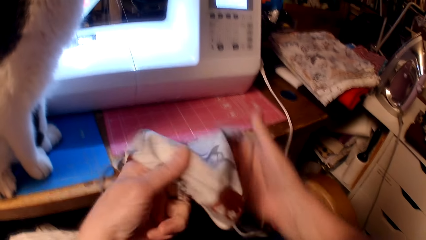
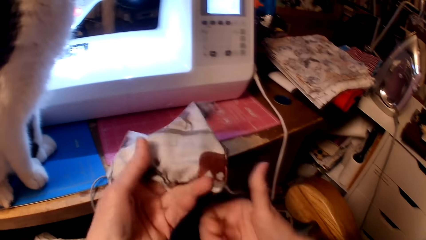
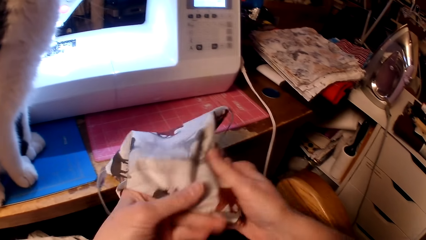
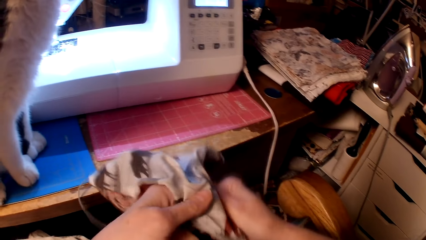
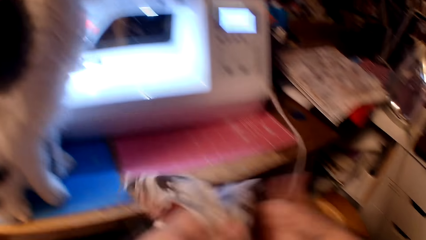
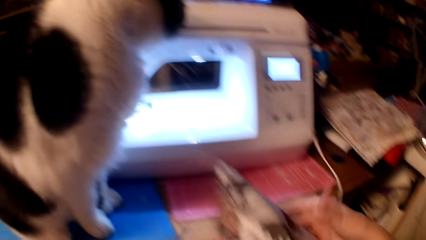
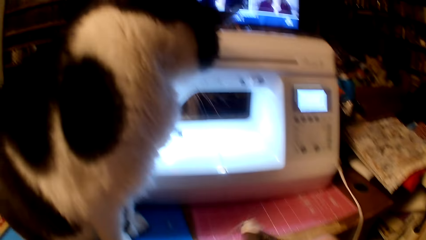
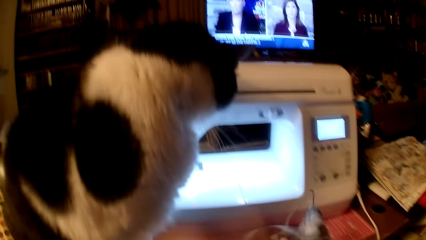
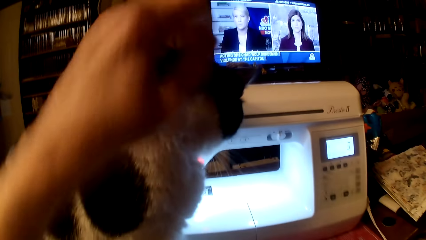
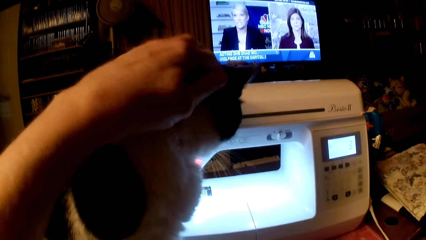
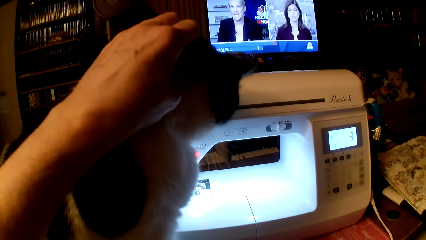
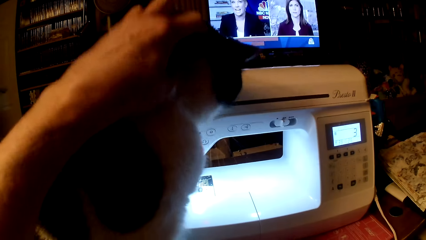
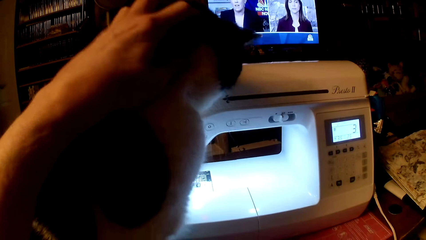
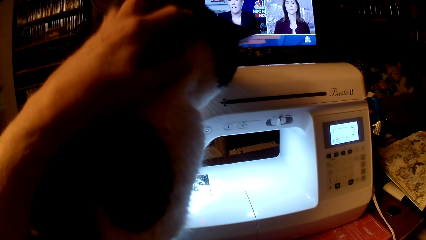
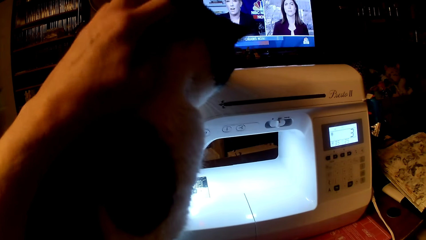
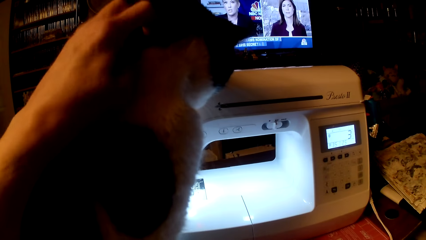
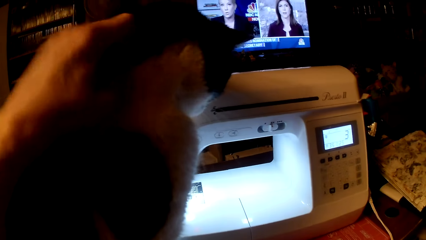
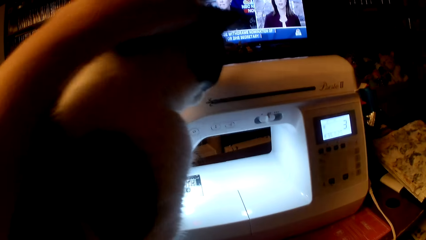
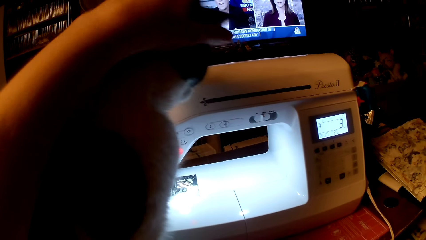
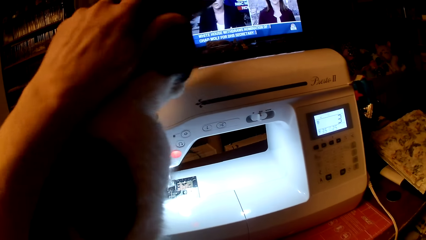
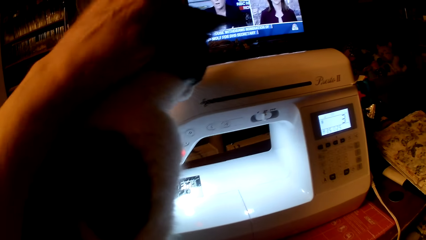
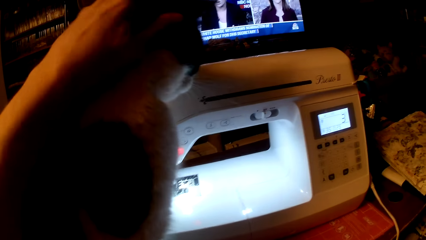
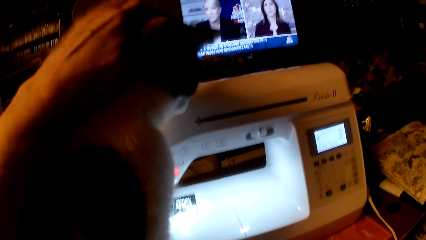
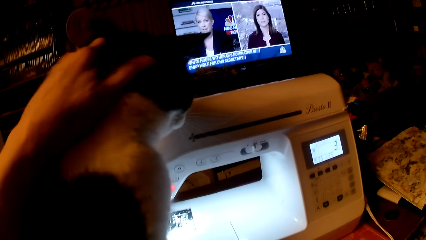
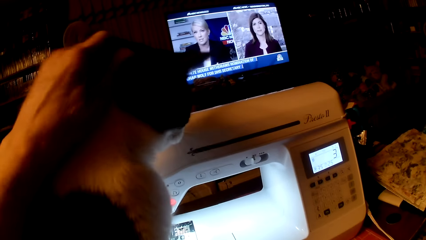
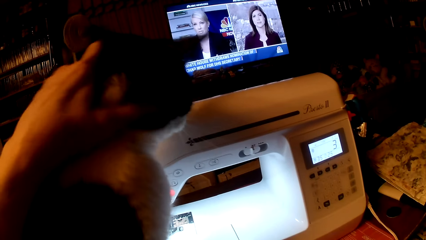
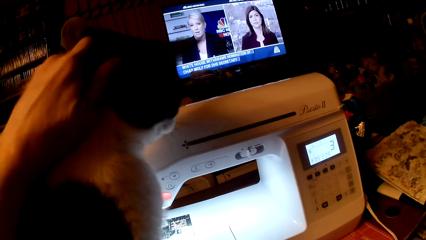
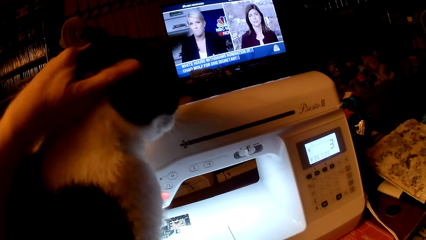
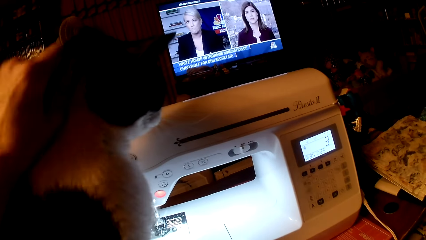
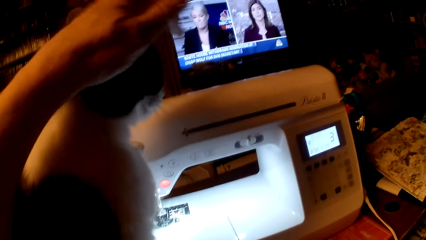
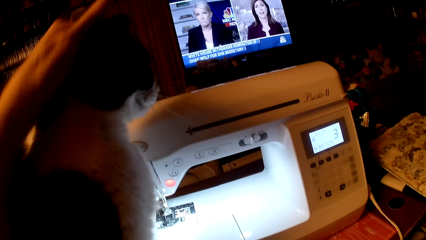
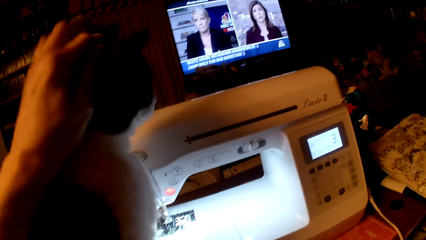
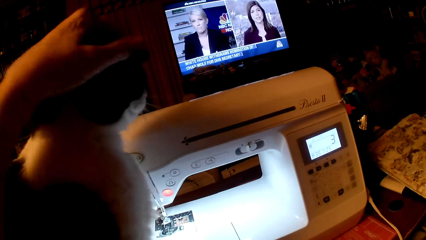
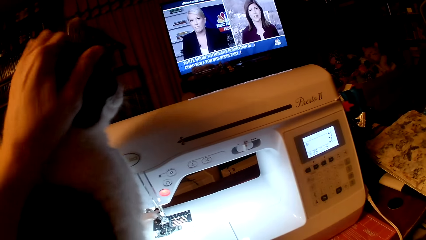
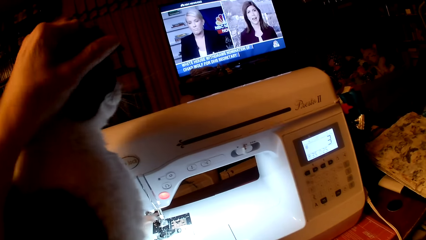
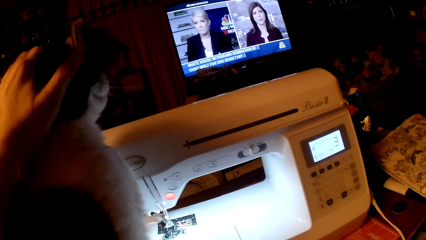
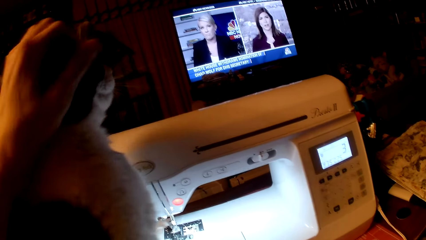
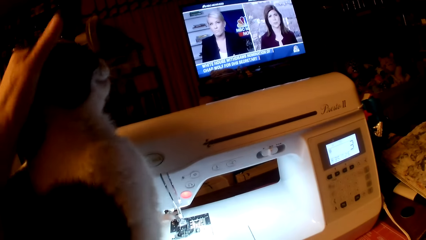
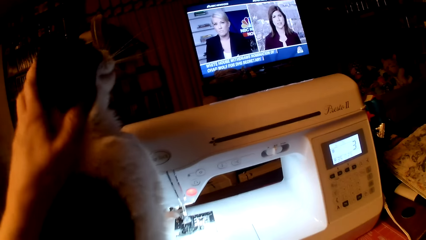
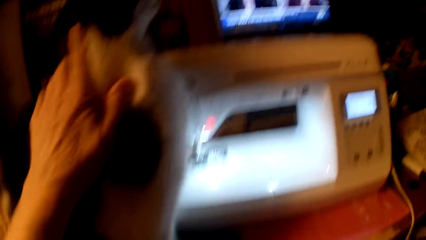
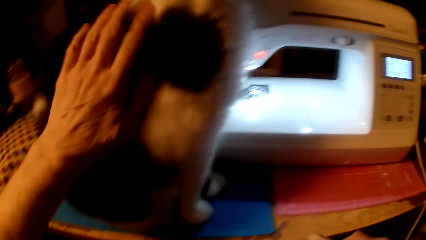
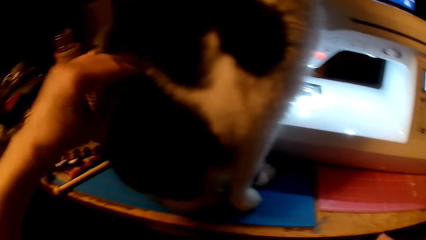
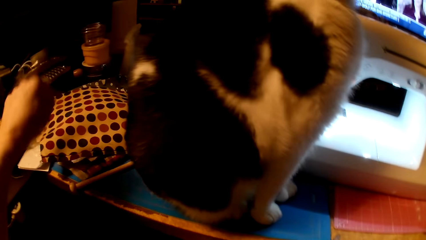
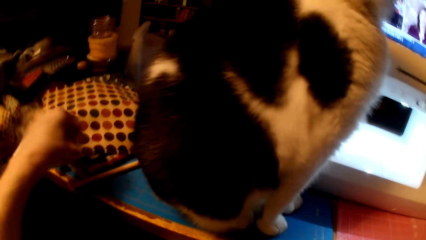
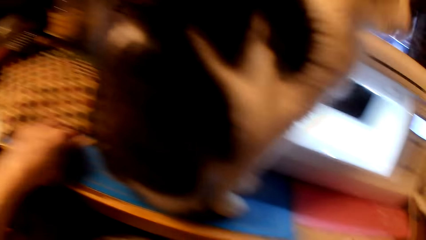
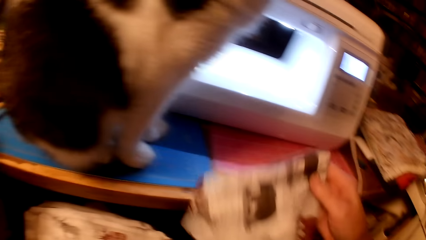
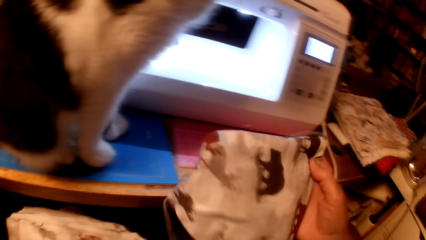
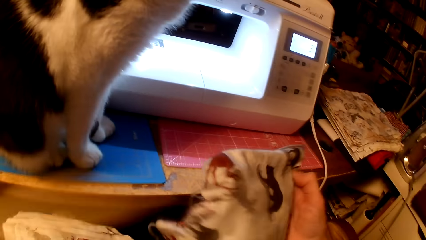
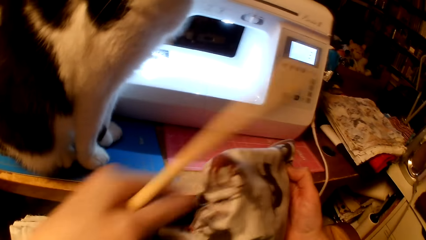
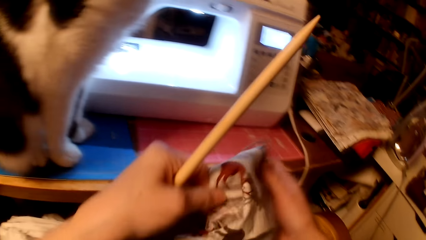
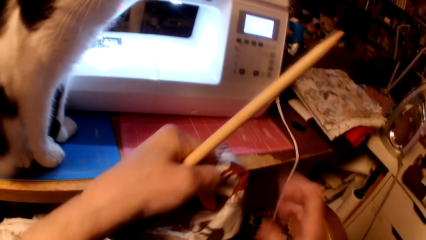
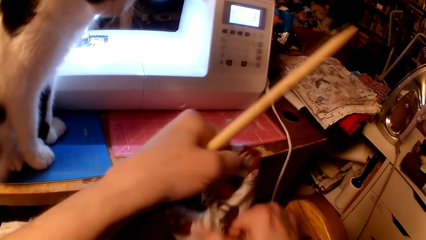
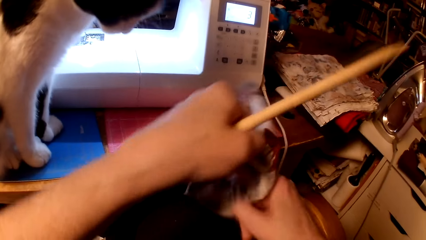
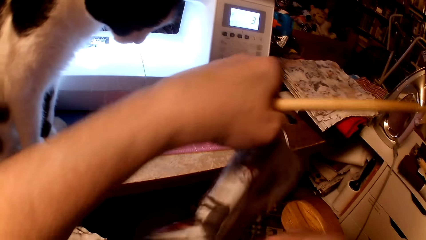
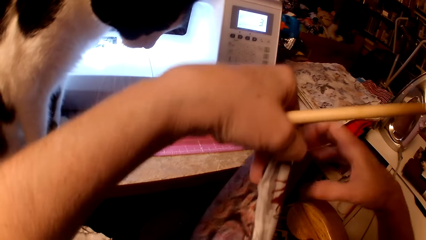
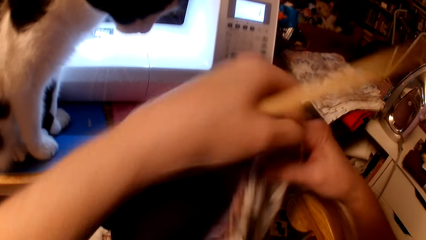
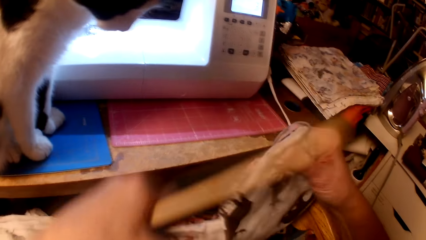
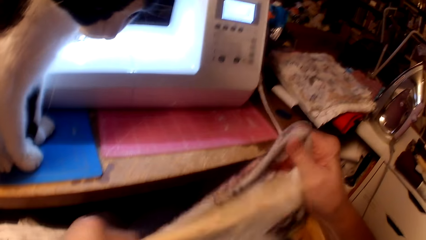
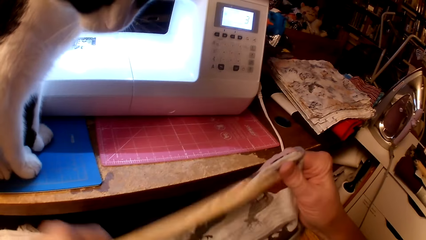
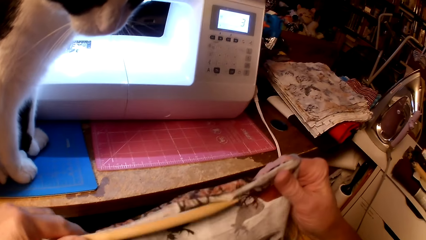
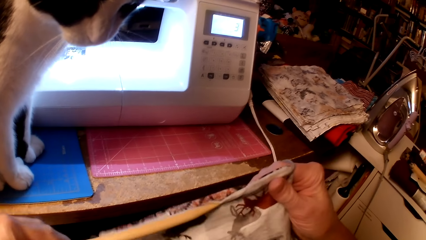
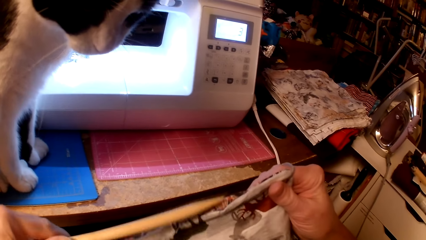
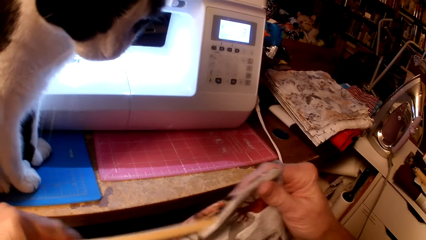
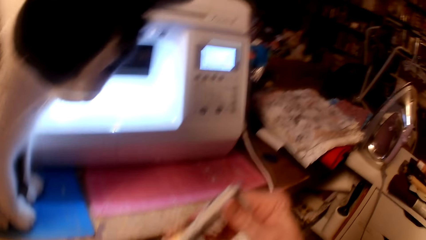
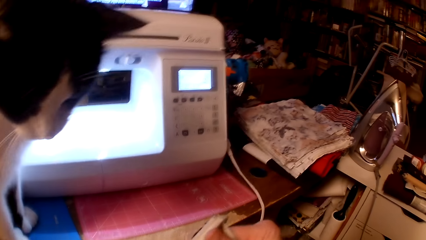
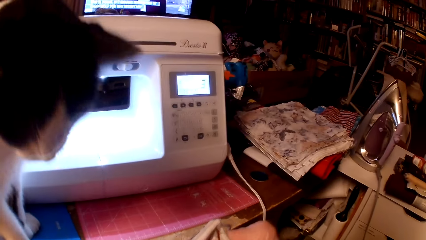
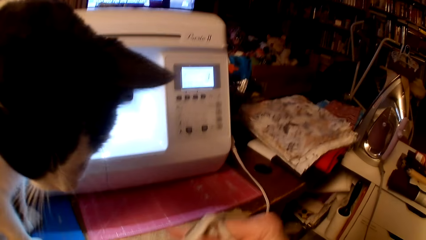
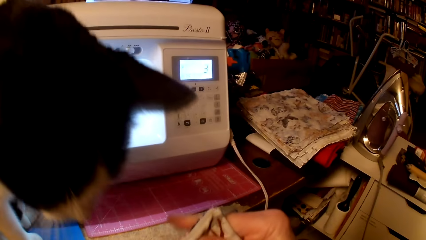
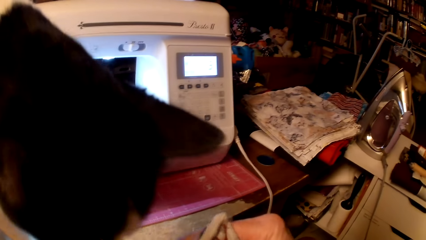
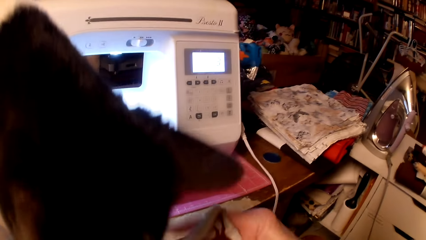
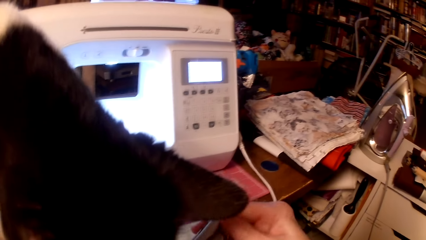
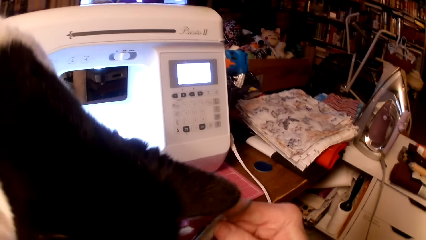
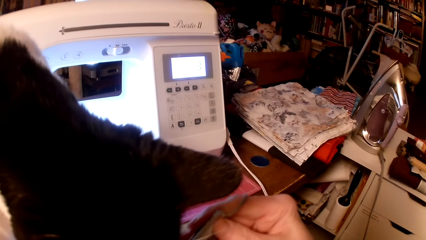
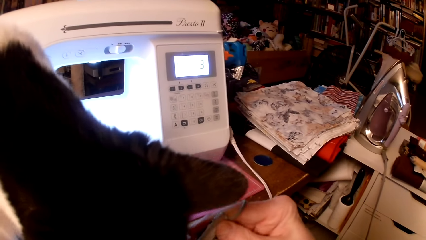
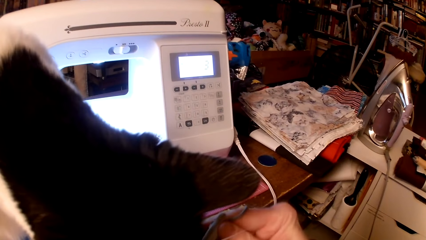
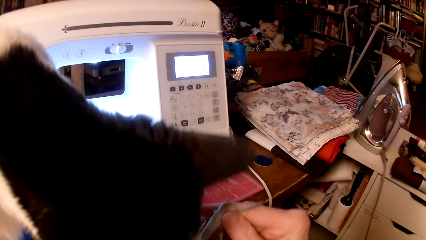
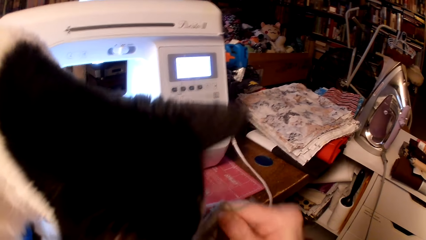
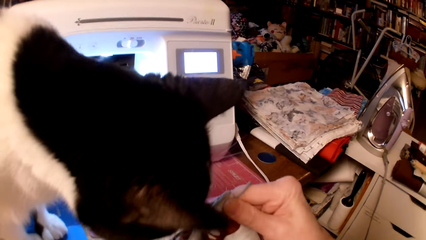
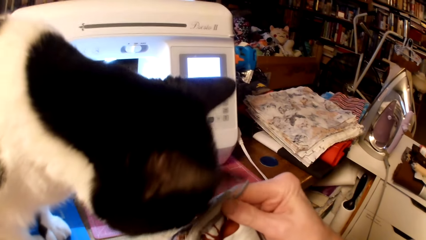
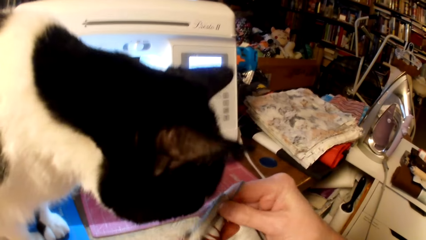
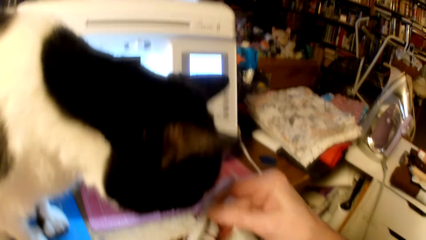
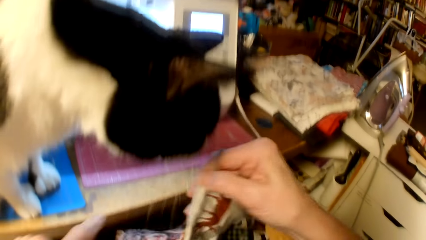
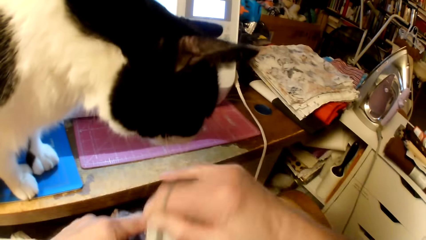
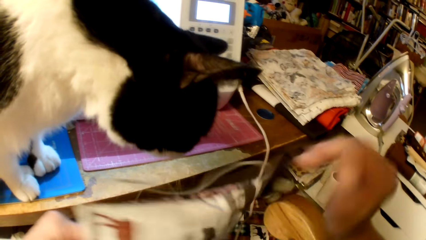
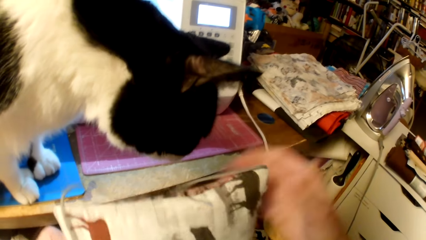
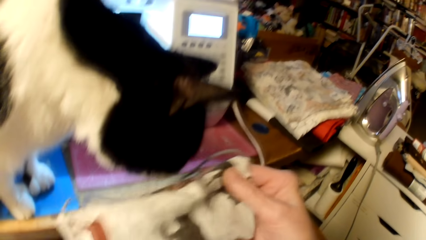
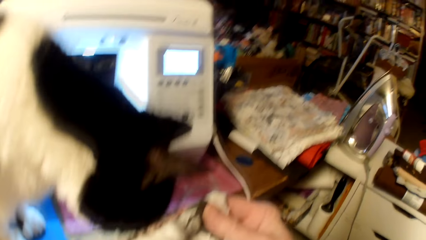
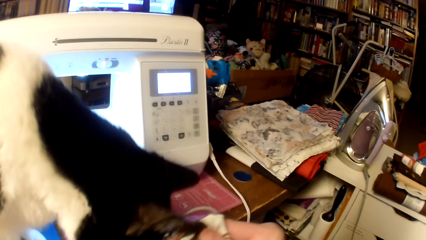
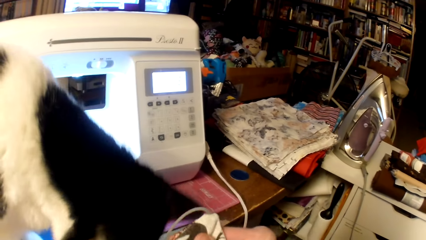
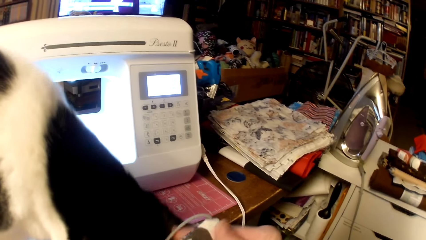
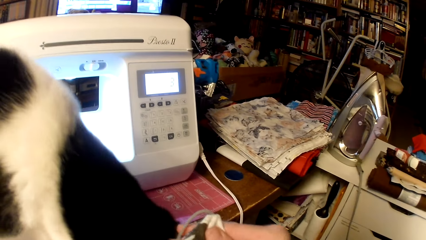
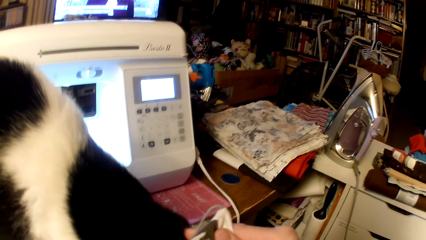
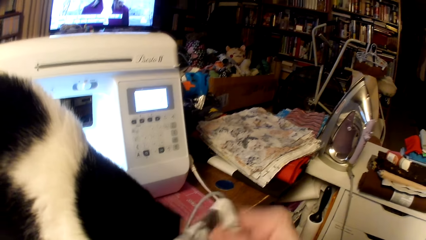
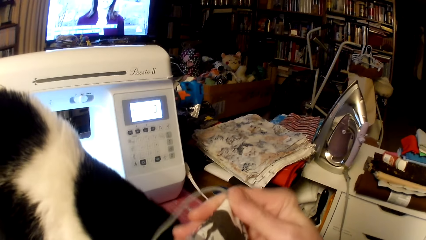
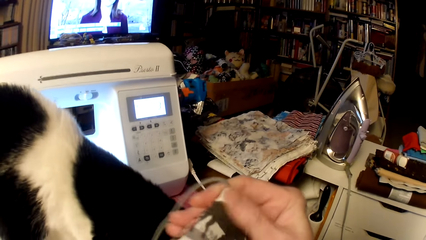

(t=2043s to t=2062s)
The camera wearer pets a cat. They look at the television. They pat the cat. They pick the wooden knitting needle and straighten the bag edges using the wooden knitting needle.
